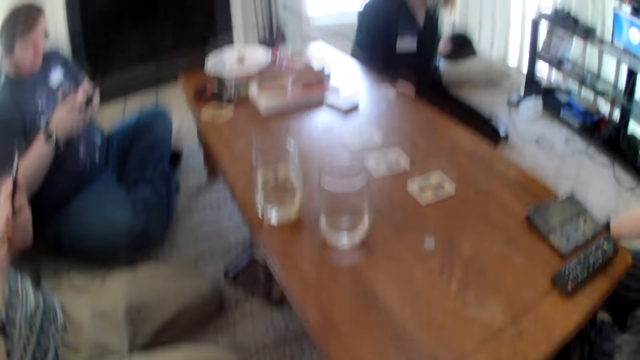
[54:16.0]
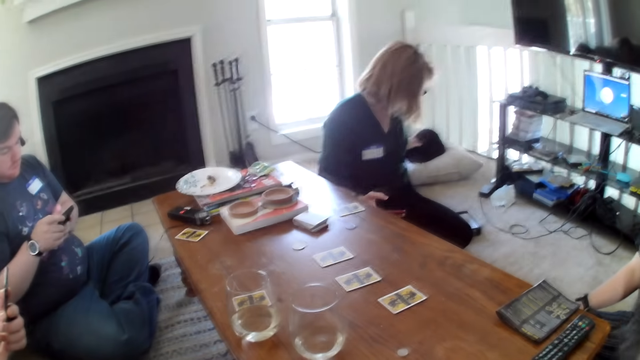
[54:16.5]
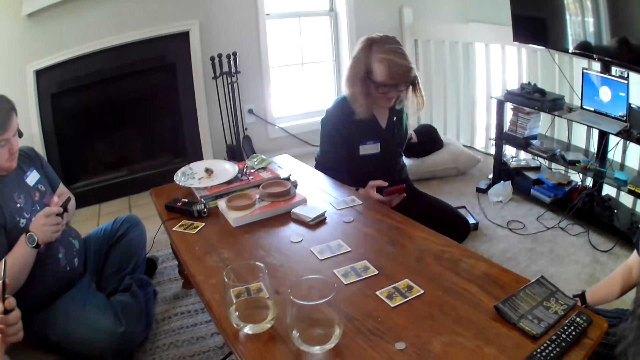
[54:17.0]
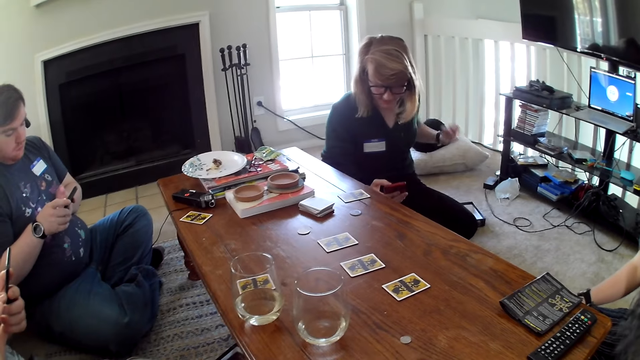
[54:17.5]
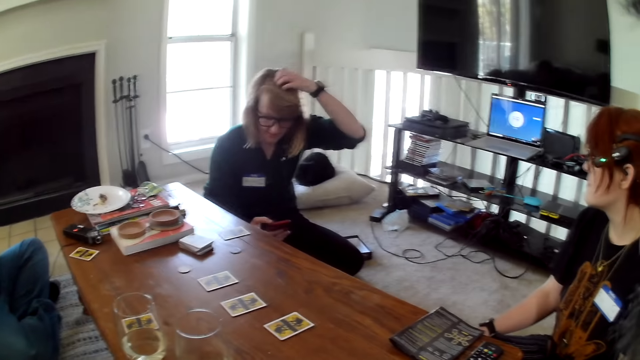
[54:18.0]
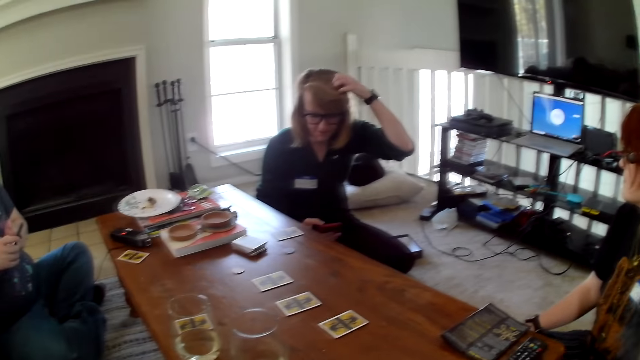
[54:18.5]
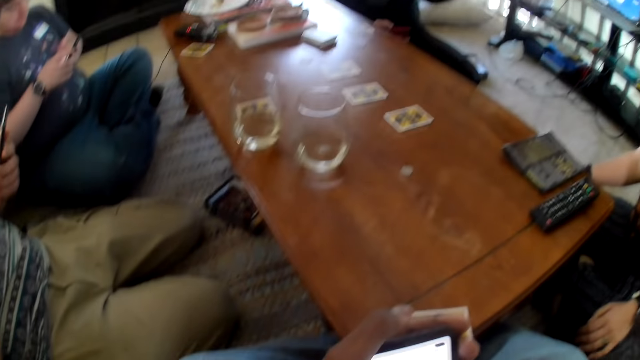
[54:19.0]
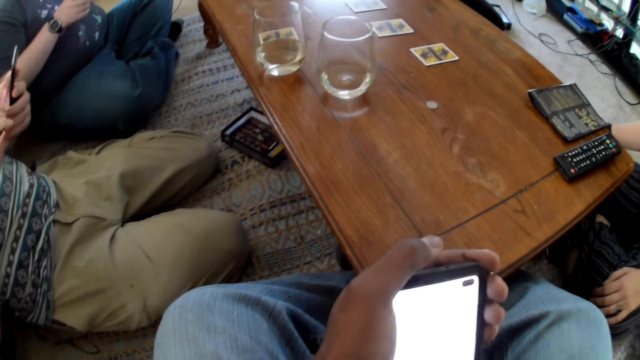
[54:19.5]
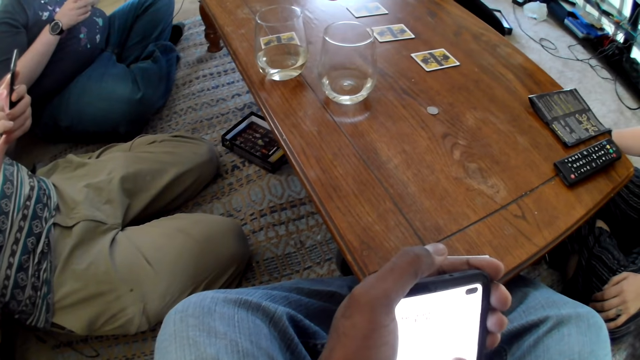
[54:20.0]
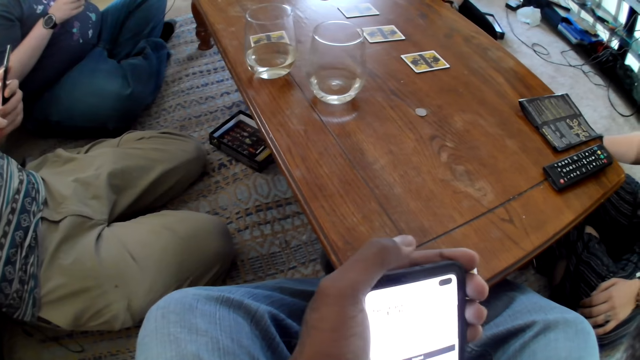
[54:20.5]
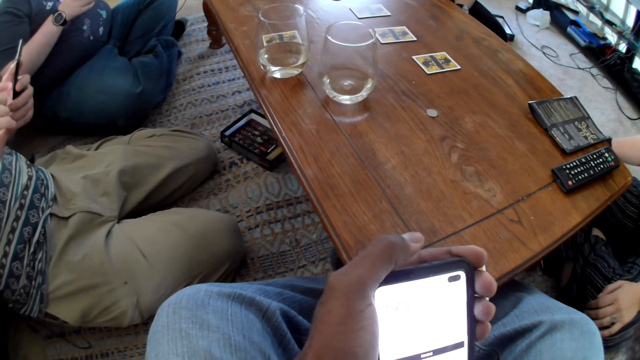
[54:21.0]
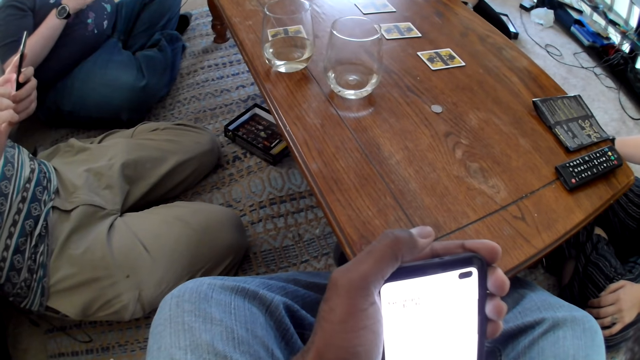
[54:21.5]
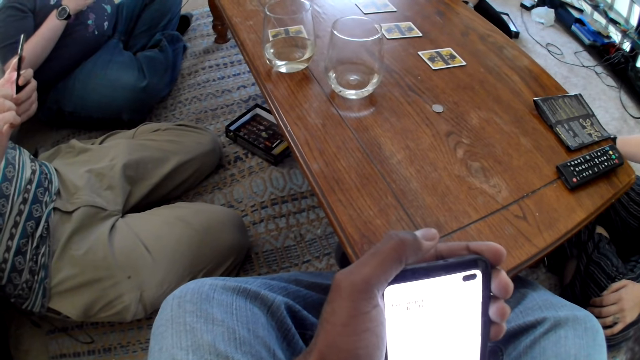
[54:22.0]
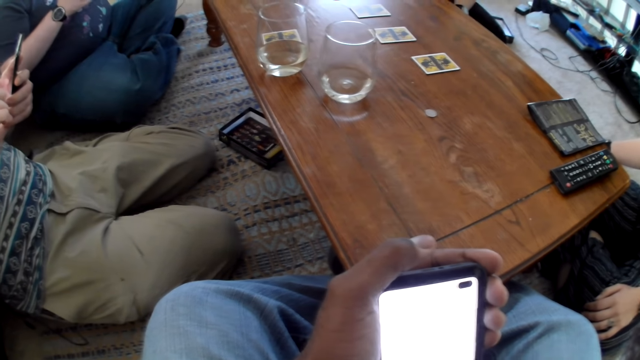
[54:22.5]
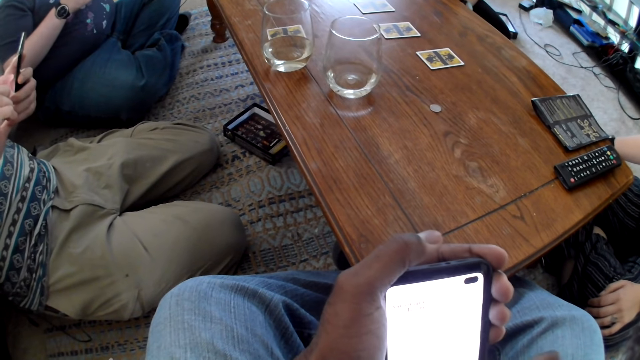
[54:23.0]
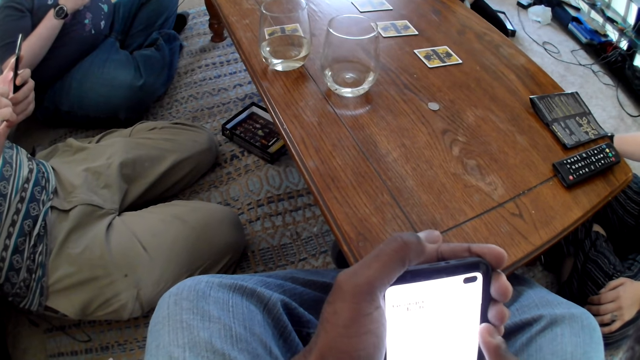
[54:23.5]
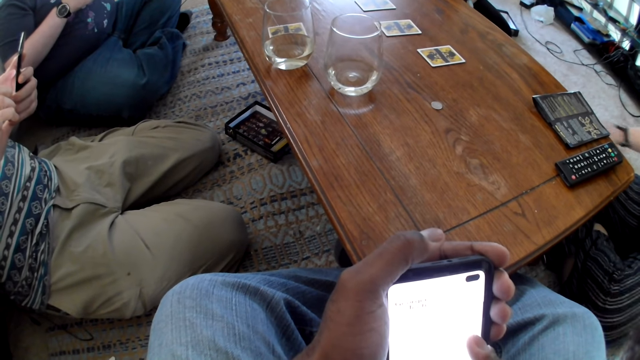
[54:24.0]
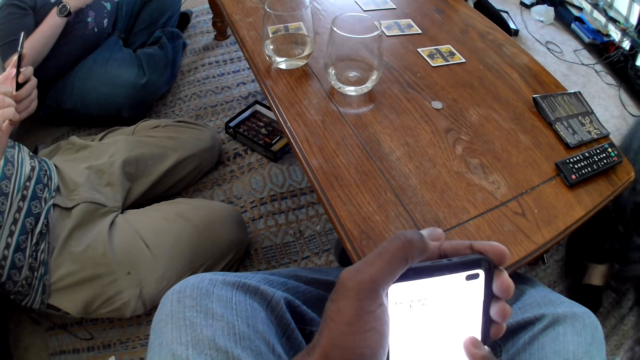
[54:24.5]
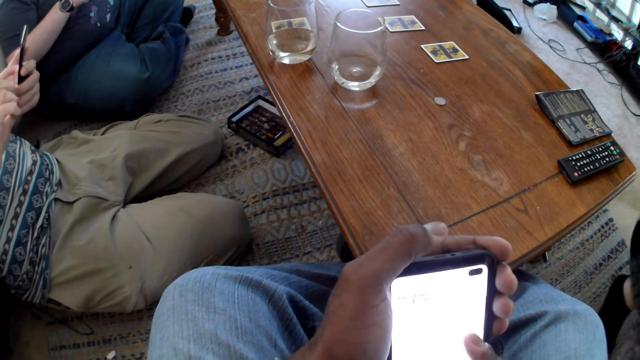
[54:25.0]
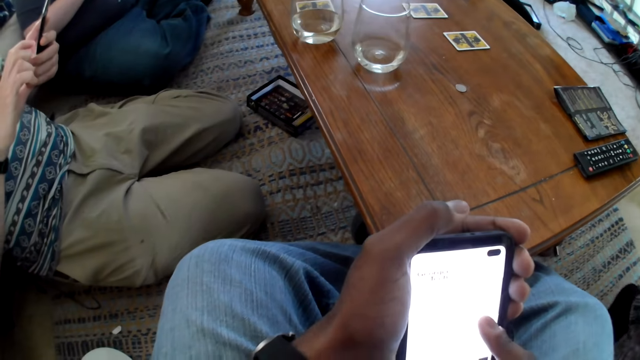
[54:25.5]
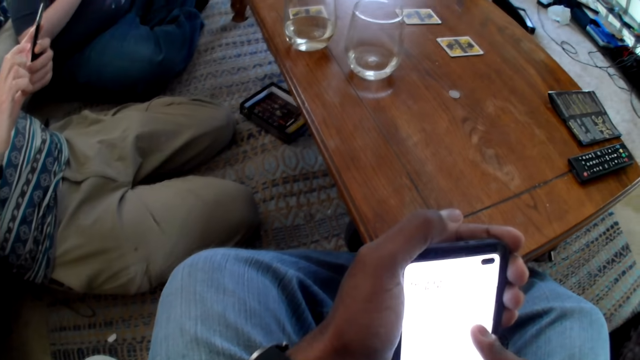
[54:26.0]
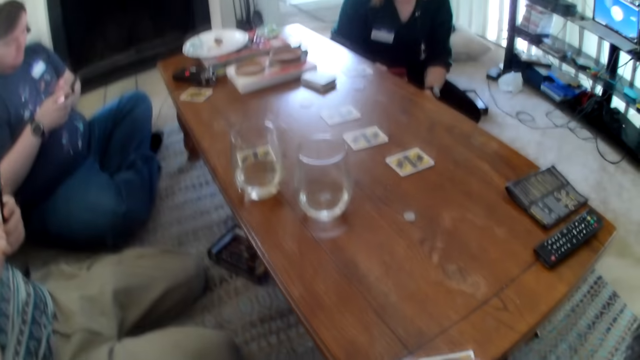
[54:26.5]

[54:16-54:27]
A person uses a phone.

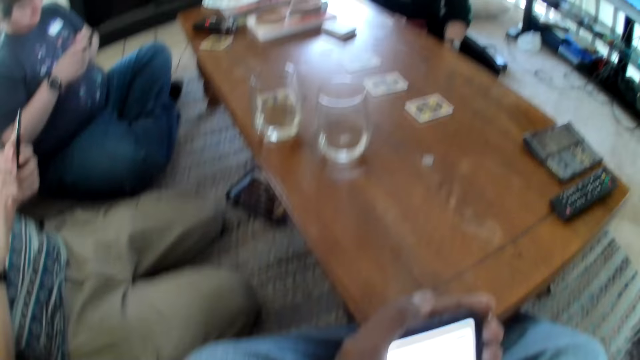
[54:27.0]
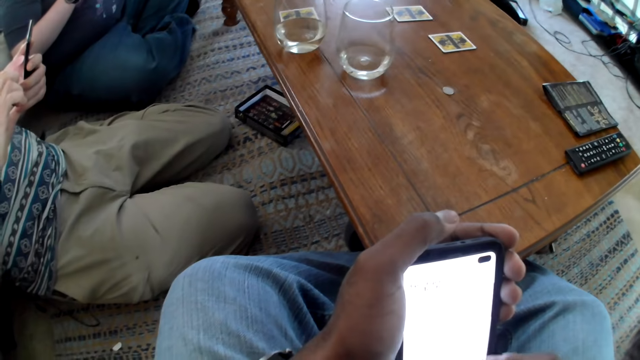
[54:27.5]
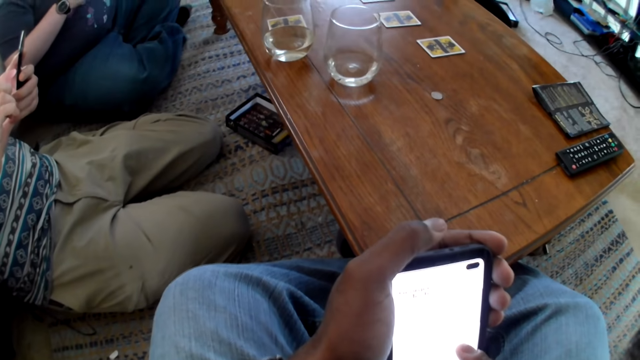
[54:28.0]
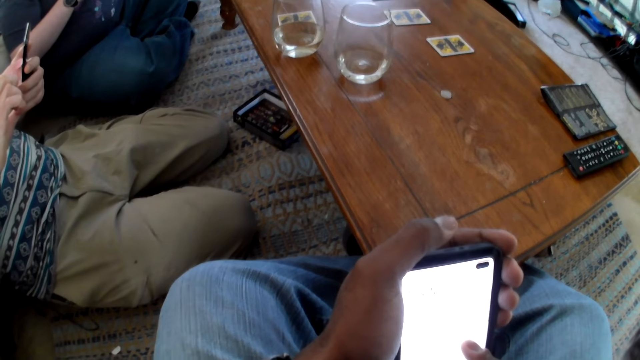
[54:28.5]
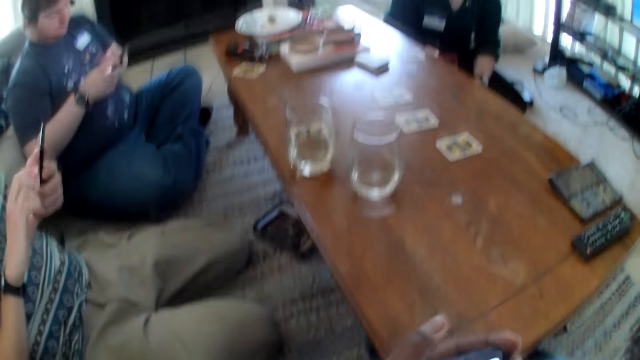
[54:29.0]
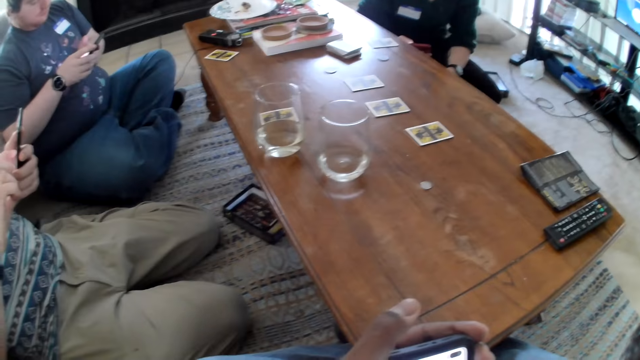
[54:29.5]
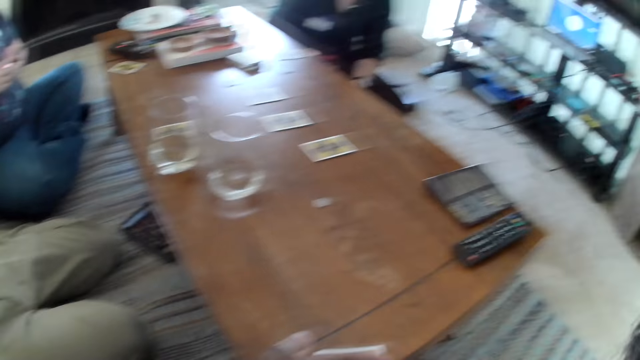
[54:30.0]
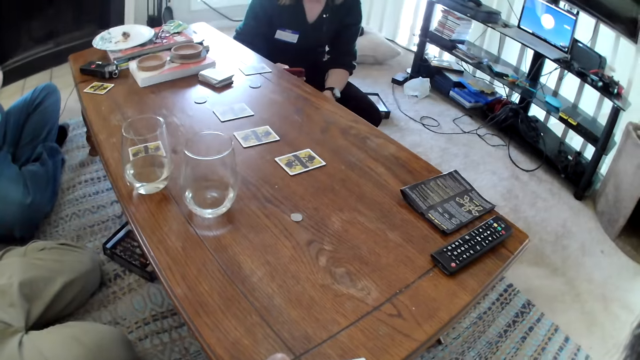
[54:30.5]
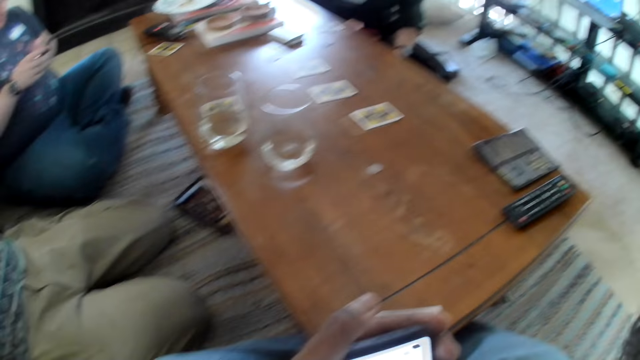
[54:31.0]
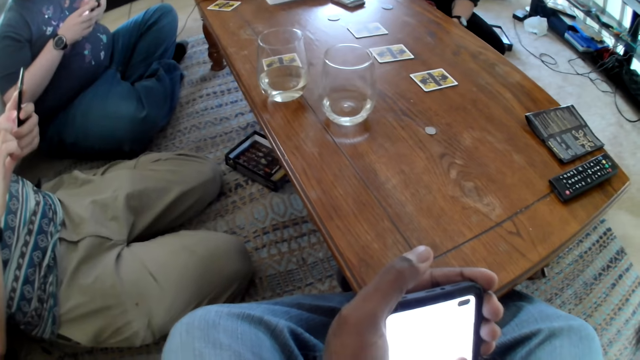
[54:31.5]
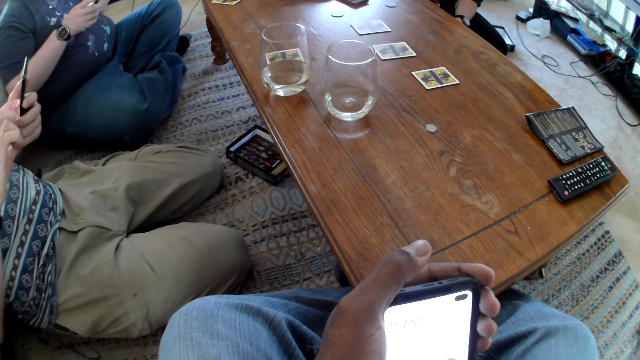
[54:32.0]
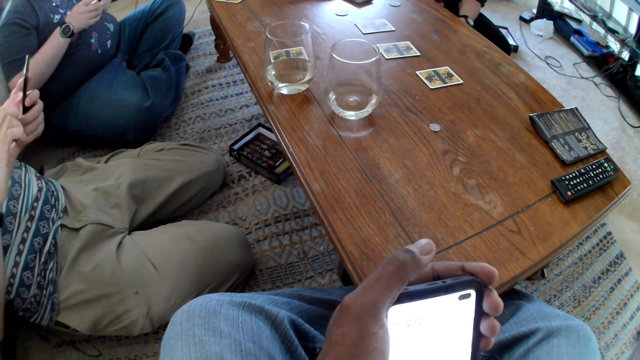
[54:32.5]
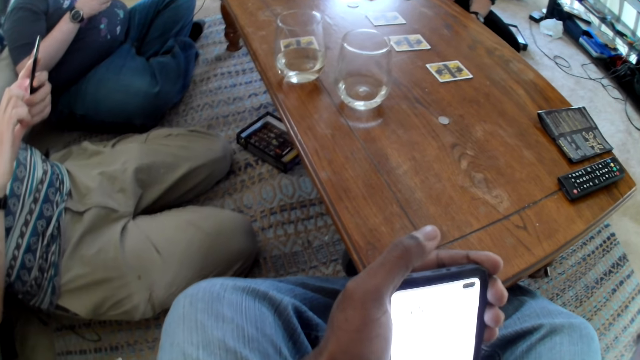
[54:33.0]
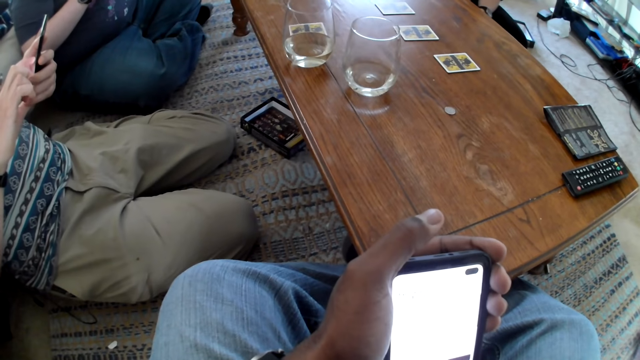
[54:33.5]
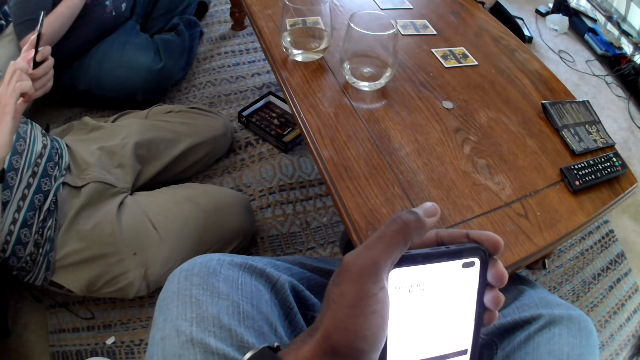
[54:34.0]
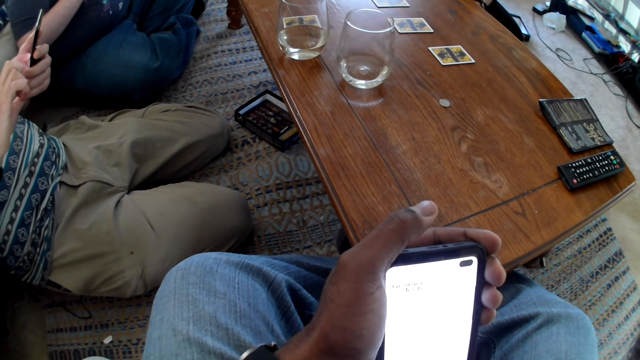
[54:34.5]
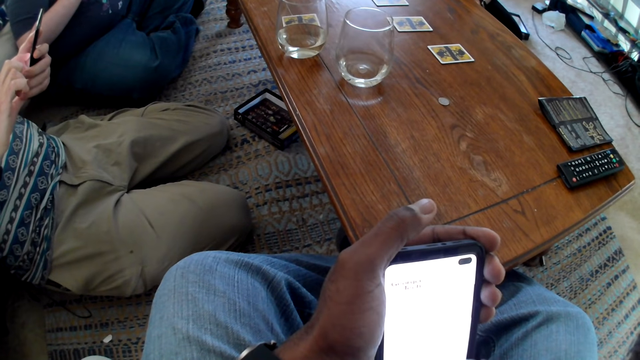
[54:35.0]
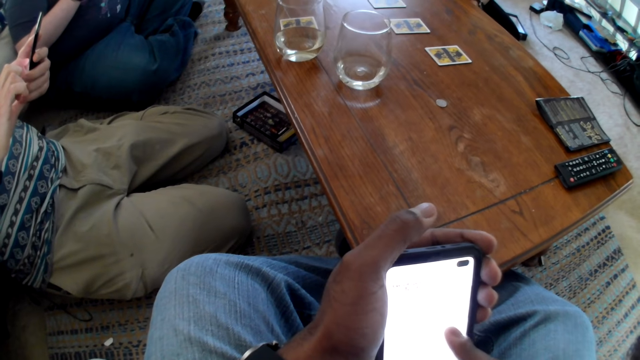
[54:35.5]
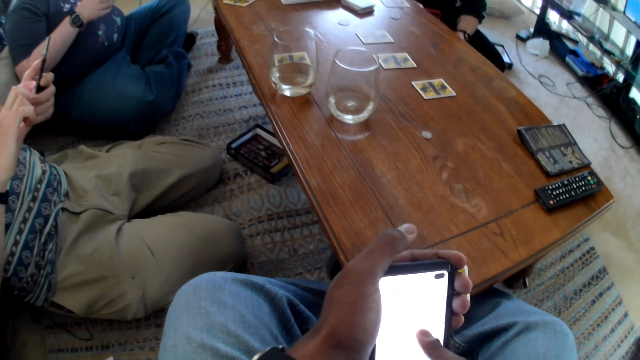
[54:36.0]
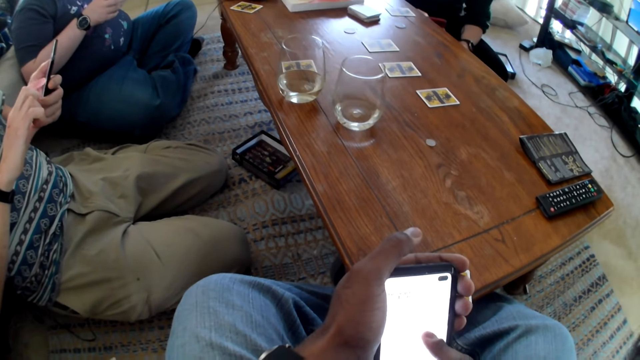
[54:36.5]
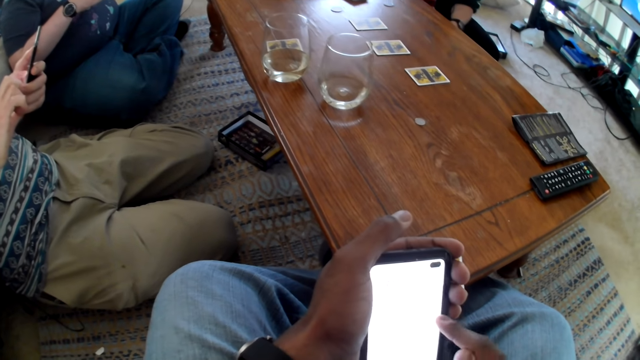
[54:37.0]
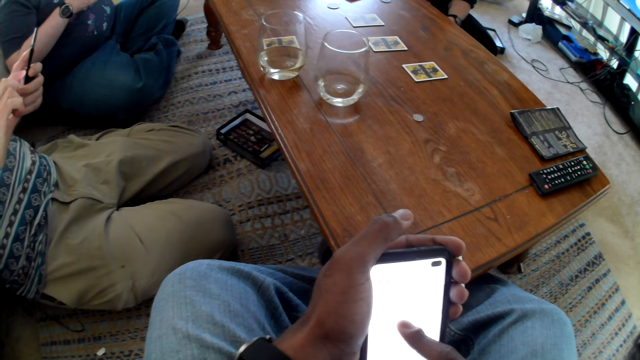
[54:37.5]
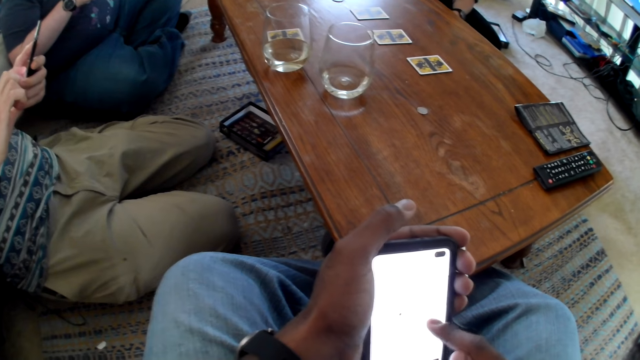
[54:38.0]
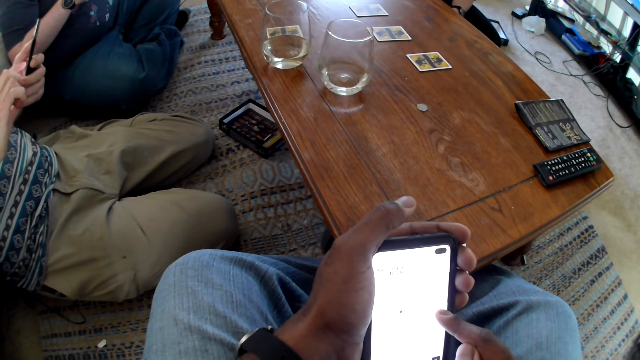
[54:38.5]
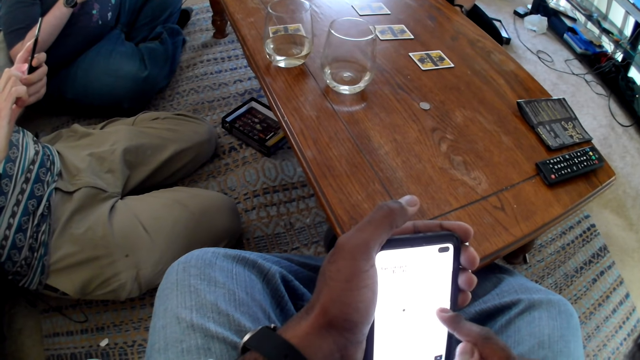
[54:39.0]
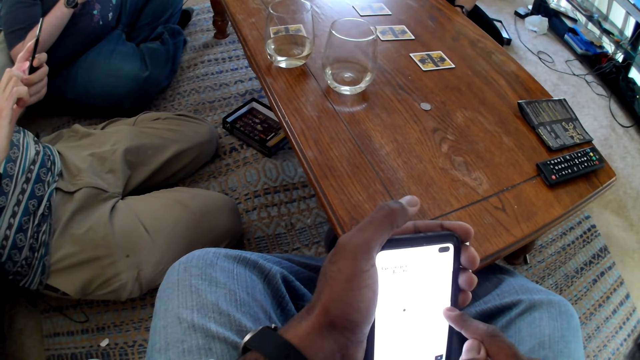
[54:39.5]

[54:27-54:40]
A woman gets up. The camera wearer uses the phone.
